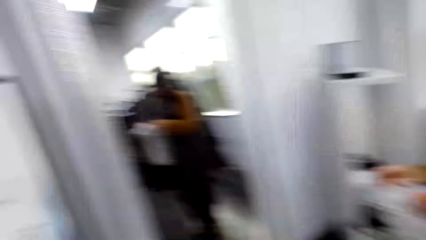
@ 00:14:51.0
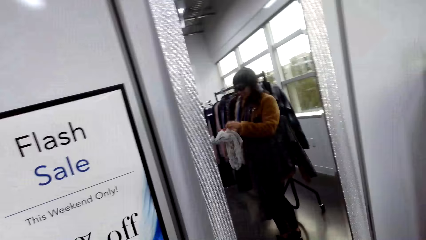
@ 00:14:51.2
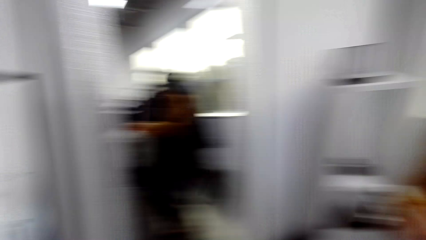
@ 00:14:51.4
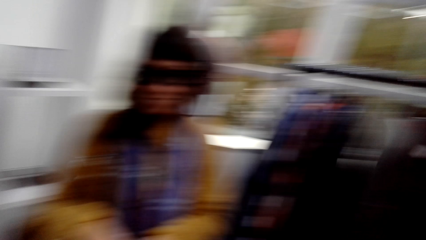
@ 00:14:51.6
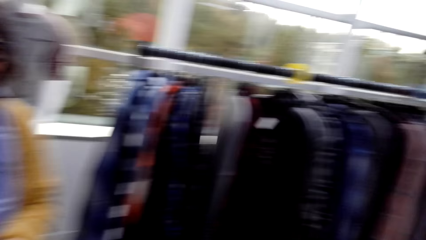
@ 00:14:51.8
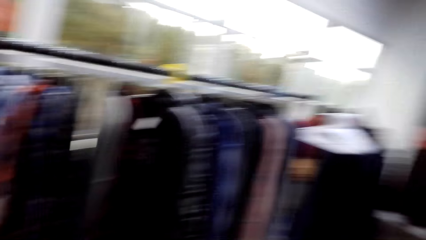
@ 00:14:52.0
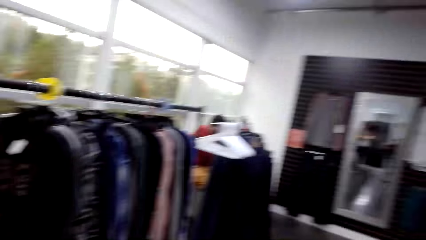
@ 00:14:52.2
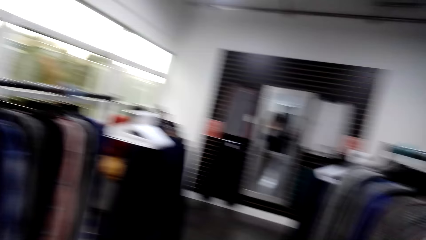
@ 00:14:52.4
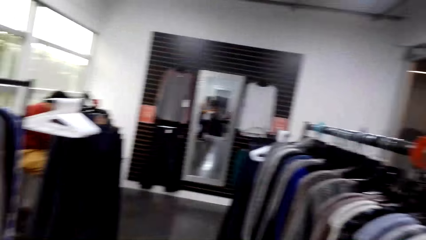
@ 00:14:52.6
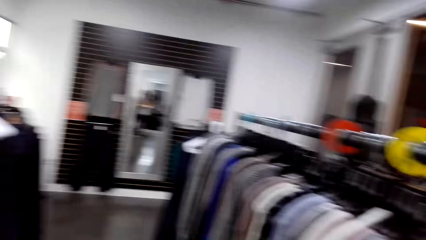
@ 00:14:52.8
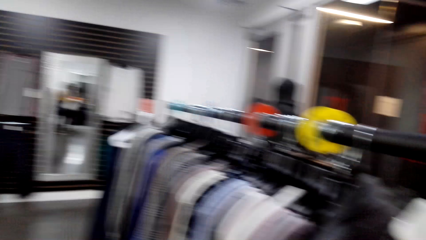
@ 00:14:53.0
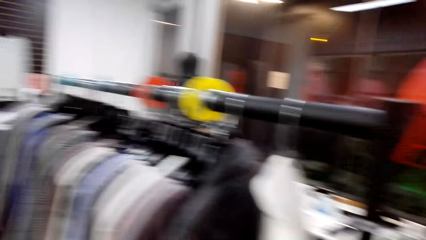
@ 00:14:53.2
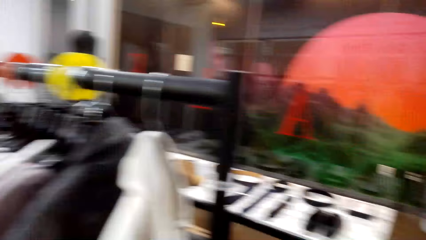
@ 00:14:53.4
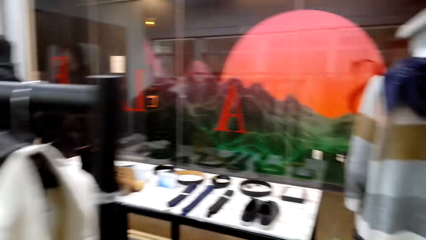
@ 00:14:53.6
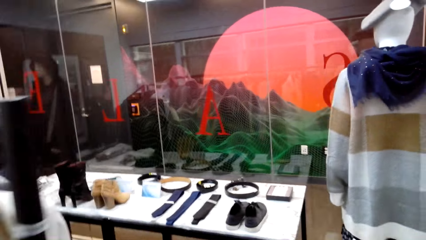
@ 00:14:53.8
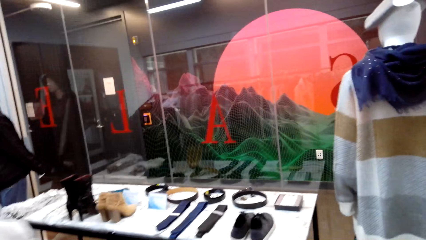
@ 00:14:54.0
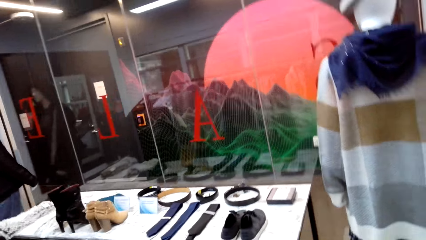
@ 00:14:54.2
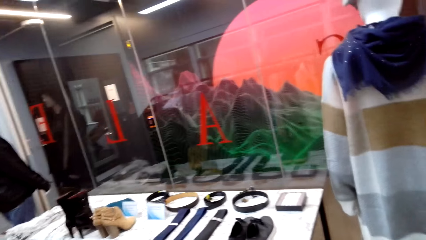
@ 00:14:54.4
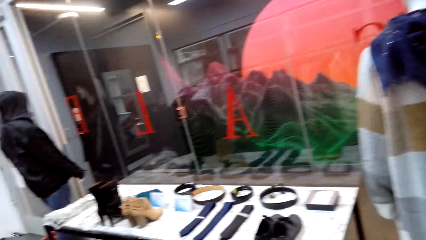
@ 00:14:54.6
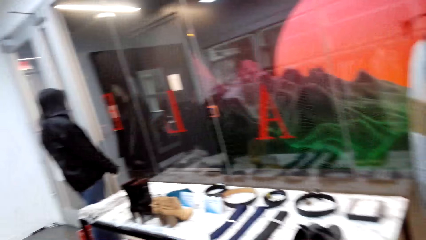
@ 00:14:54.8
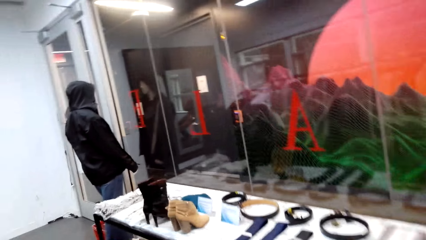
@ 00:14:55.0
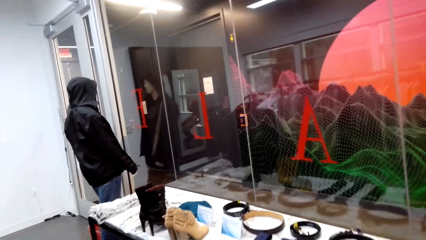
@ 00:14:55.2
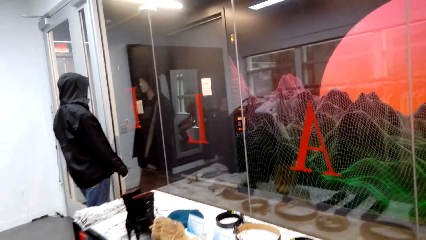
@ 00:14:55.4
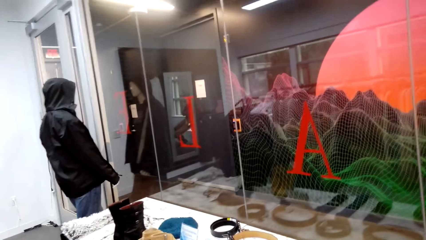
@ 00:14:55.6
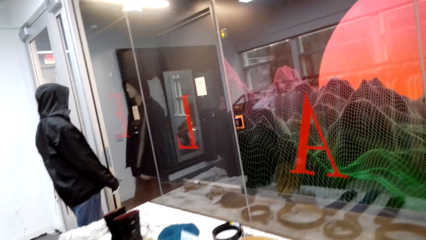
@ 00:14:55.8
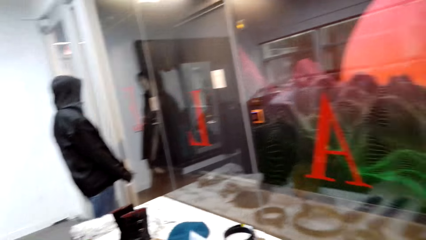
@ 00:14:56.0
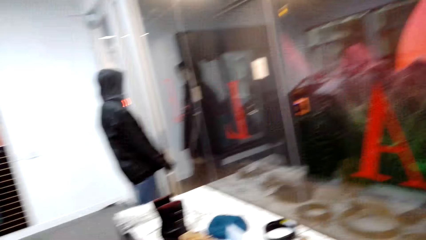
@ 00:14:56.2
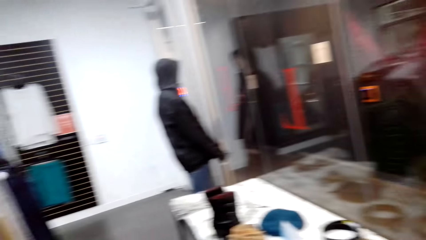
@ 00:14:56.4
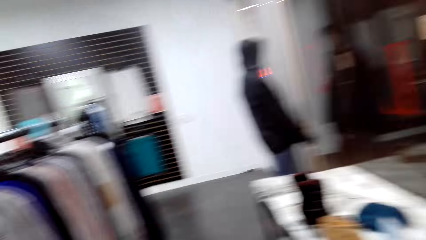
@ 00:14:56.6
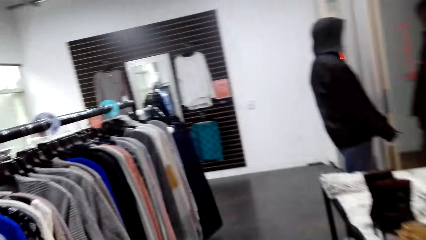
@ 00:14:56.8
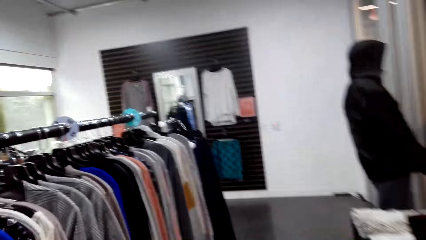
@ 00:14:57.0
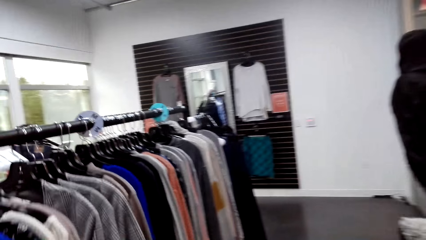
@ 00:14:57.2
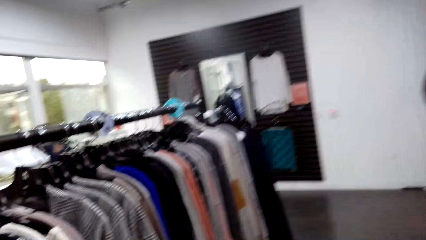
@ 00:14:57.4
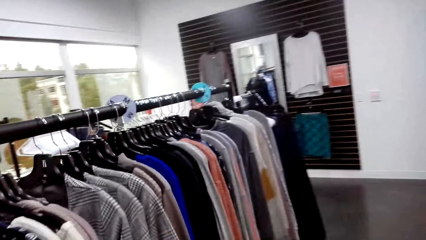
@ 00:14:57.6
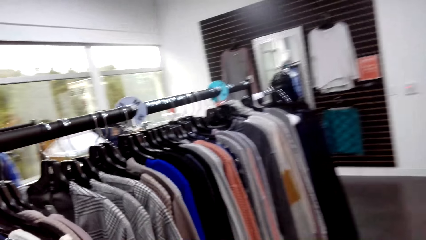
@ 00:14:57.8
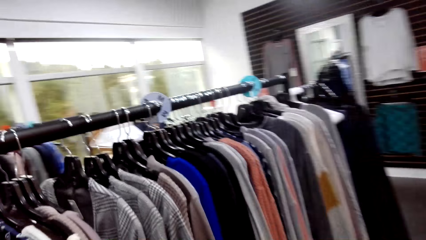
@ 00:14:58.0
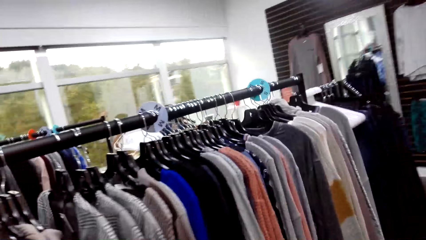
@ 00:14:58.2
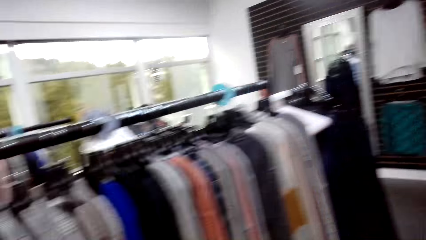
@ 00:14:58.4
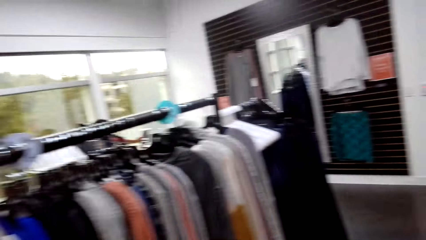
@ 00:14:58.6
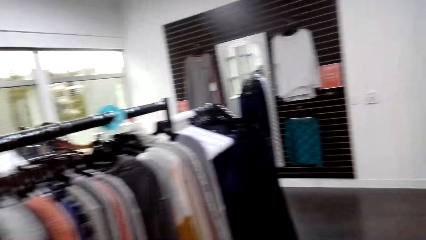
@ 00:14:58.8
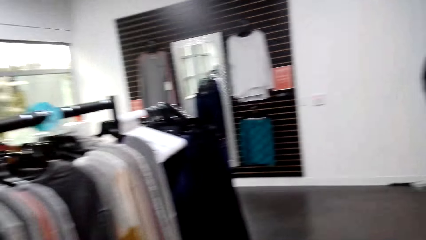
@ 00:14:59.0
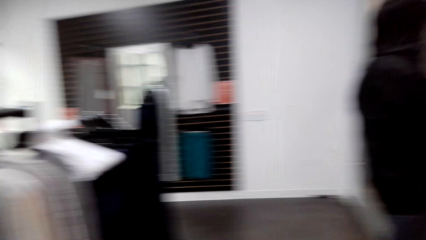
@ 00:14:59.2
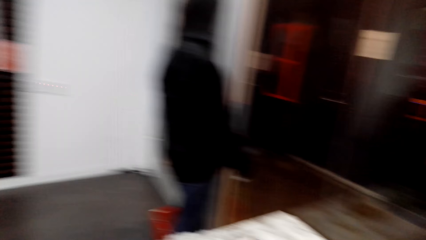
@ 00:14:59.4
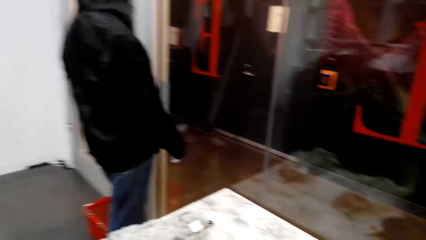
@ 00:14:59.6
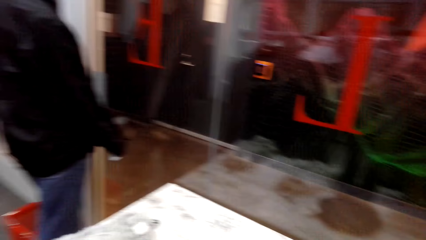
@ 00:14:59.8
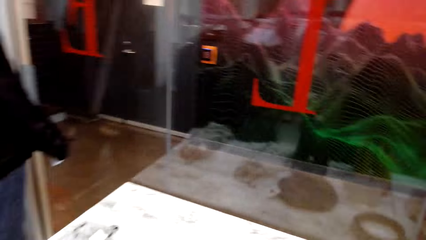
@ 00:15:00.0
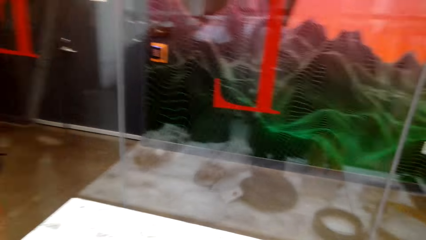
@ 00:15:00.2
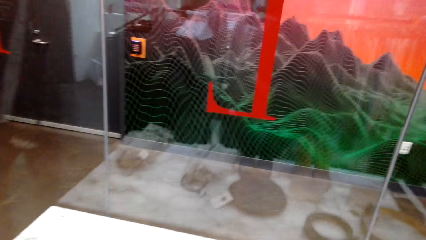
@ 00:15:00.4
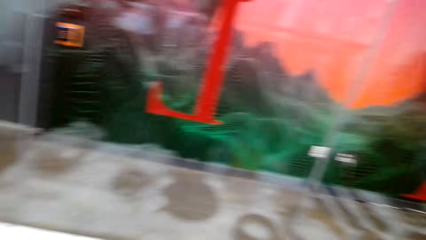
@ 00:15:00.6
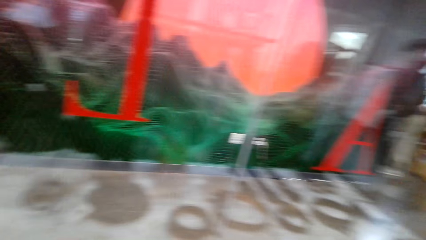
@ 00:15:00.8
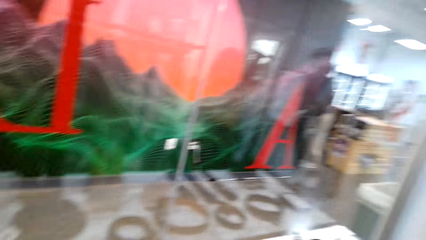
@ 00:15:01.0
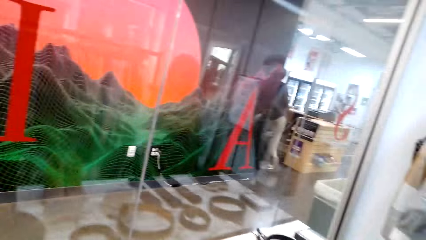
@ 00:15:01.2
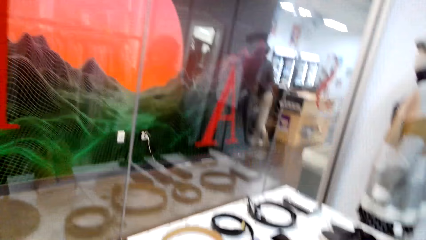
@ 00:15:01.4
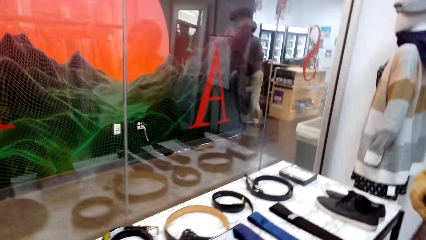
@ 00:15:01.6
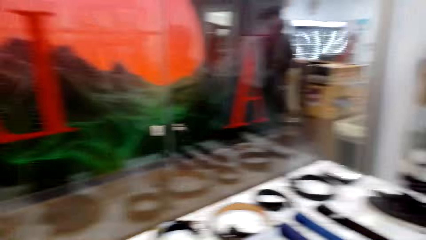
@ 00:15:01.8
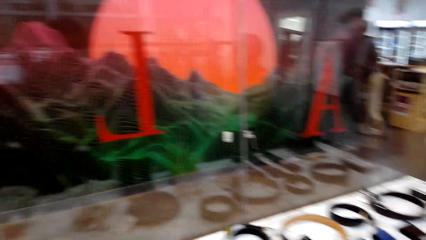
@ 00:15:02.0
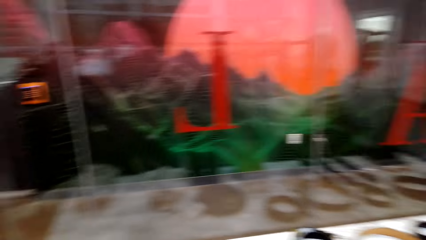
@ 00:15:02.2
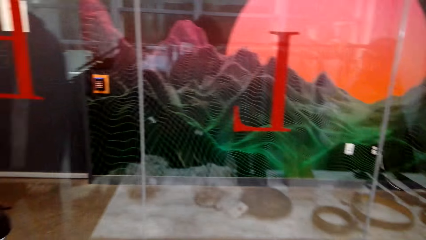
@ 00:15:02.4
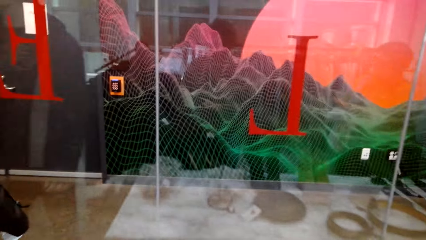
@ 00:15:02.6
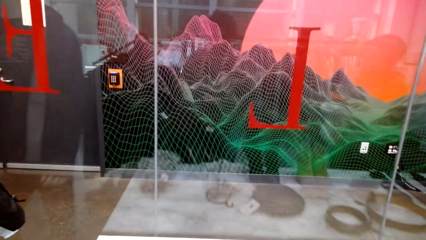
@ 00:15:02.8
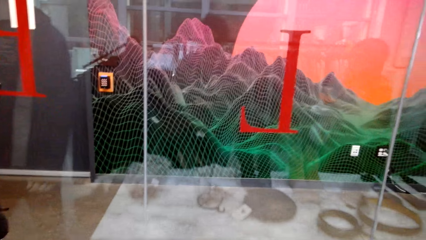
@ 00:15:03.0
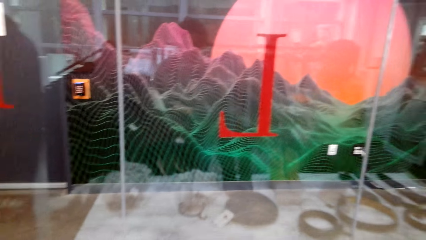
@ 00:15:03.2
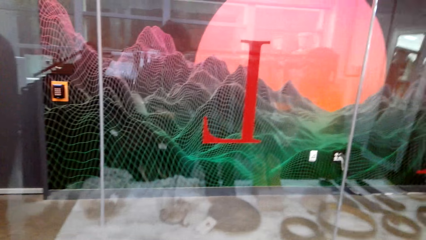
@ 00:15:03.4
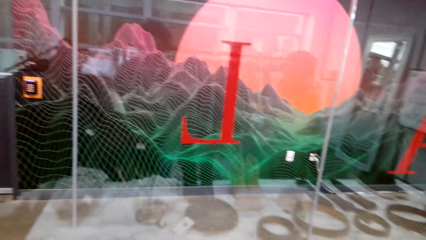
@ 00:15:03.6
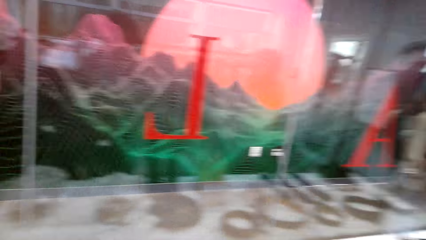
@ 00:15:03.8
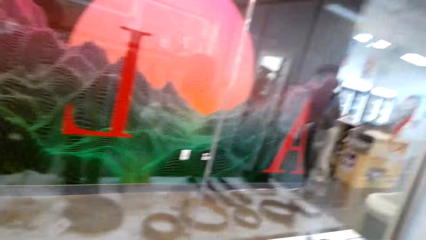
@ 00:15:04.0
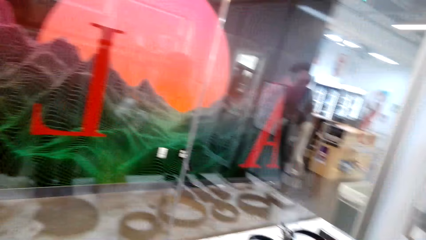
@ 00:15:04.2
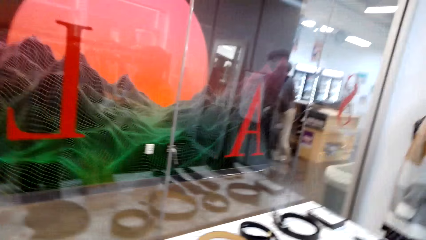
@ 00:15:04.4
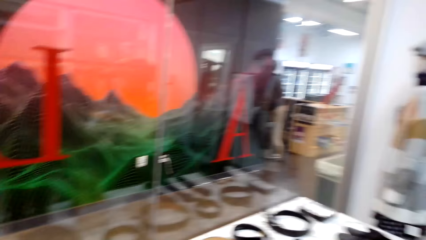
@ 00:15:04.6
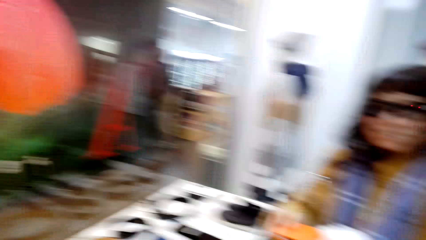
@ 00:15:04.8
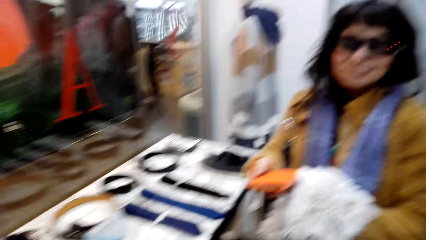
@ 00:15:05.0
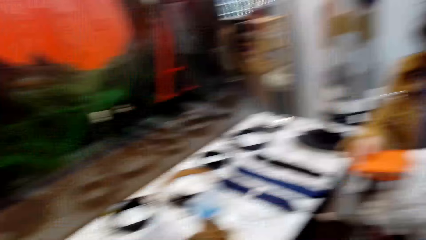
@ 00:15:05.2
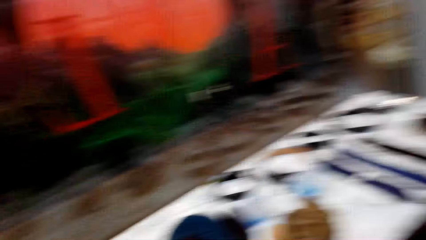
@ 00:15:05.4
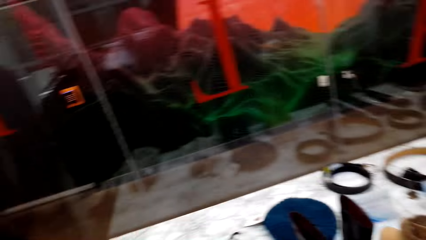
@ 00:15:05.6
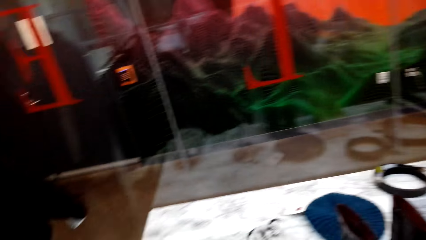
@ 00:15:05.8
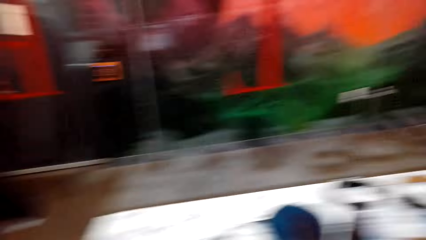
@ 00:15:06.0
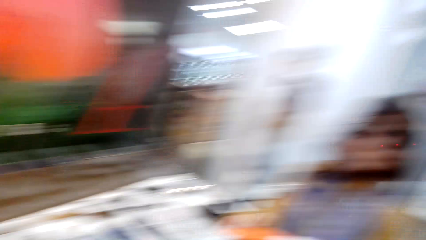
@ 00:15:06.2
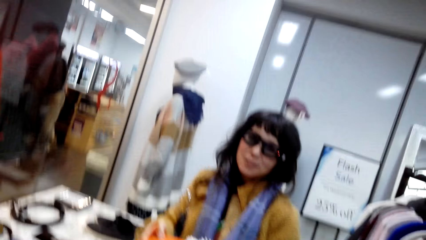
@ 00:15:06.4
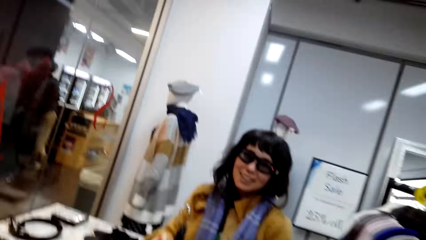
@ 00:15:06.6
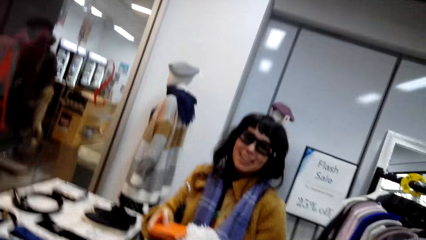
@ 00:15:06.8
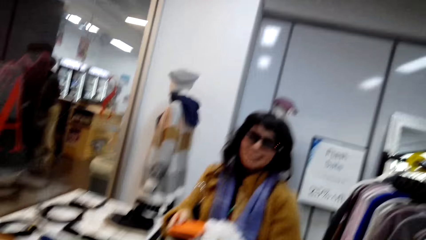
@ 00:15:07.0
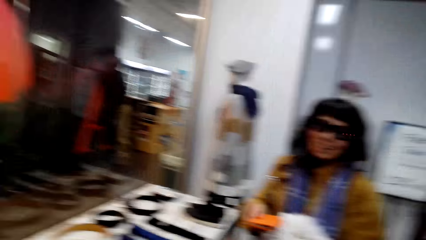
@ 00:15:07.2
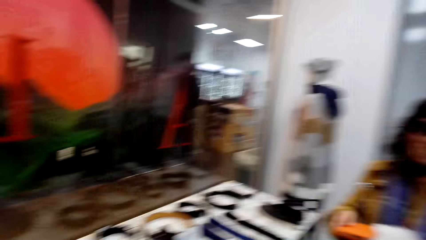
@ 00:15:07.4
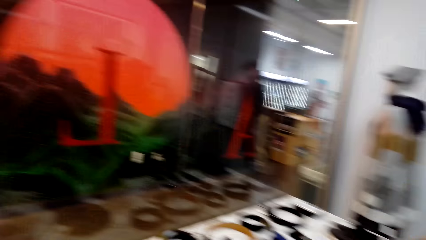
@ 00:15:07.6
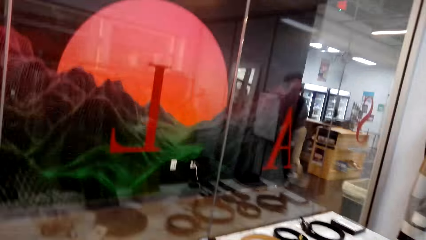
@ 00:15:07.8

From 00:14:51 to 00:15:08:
A woman walks round the shop together with the camera wearer.
